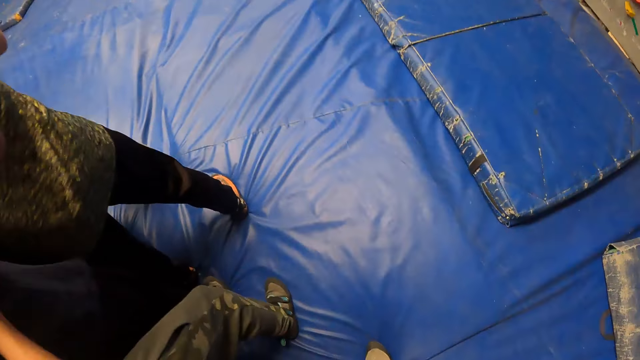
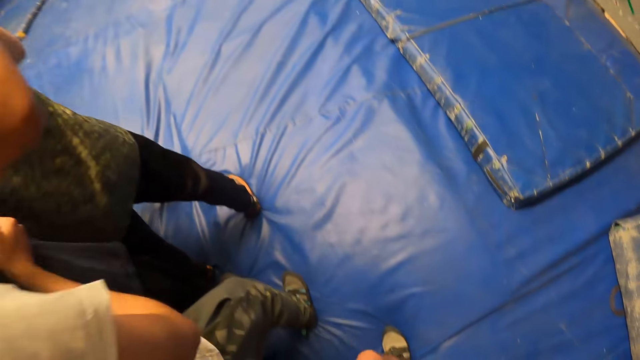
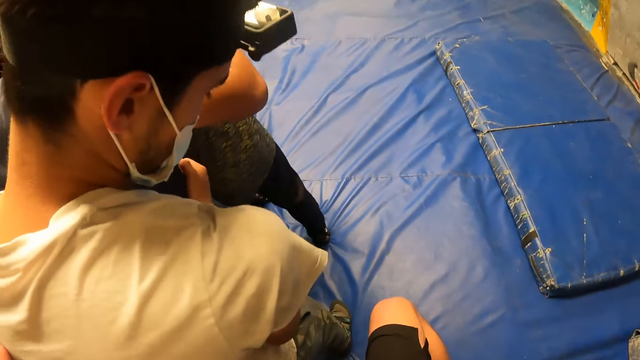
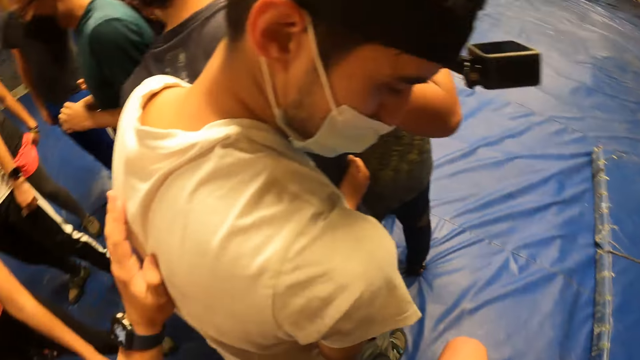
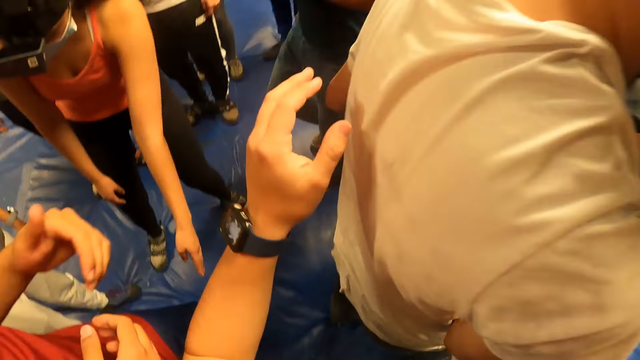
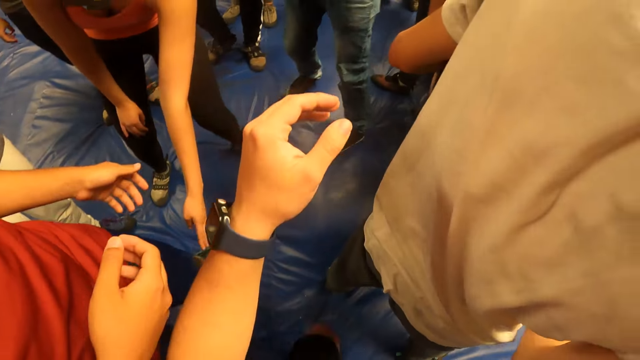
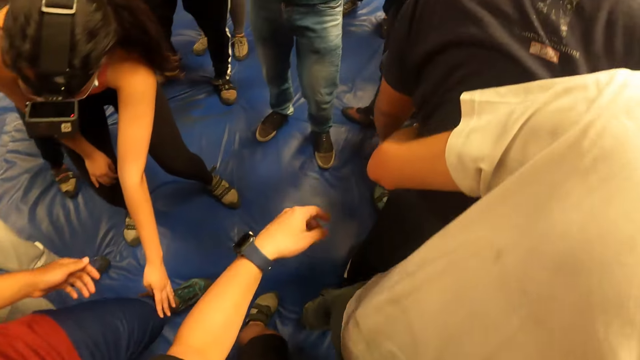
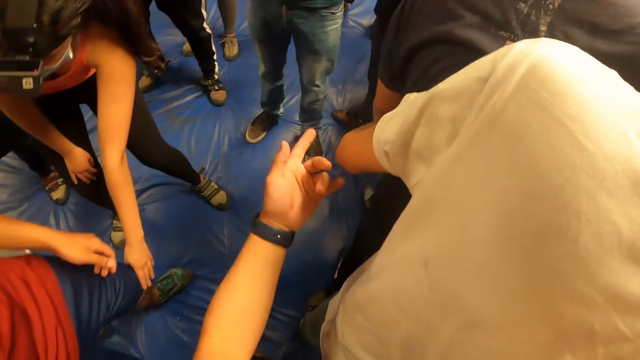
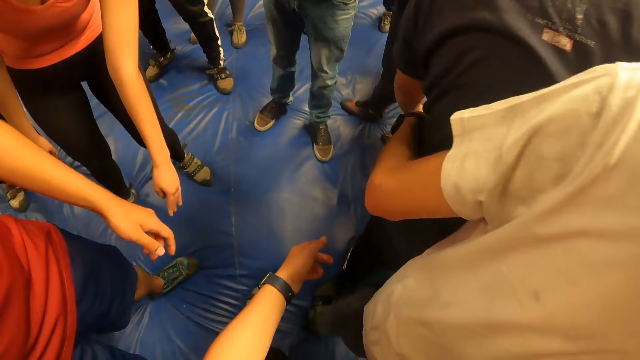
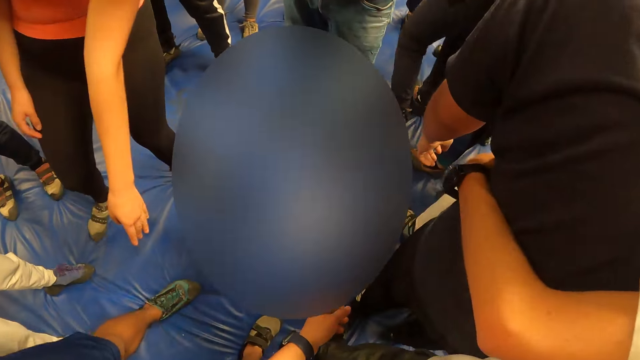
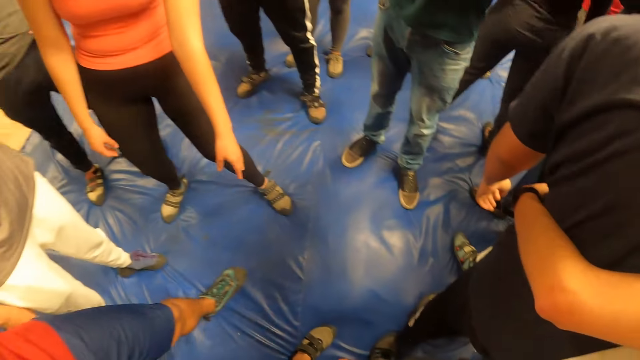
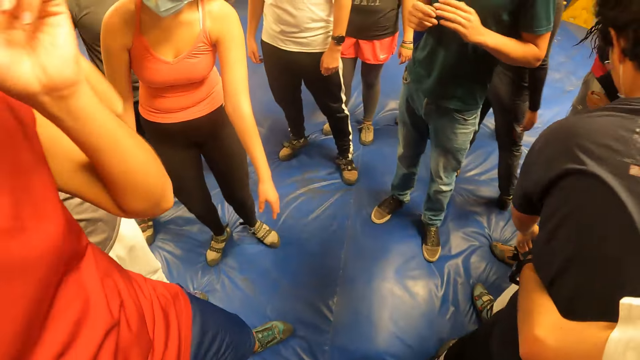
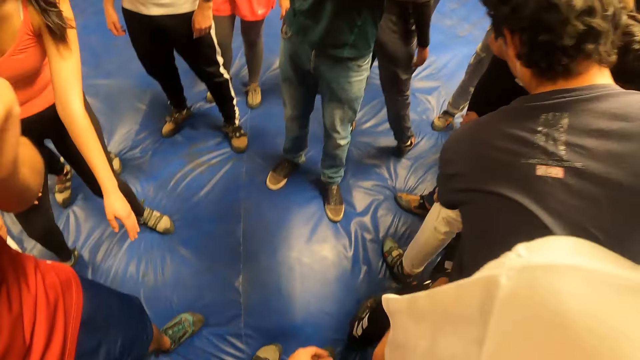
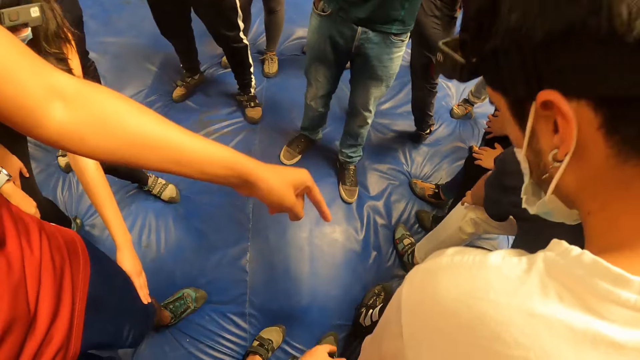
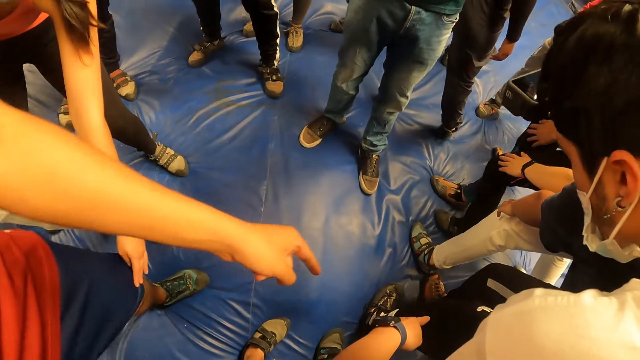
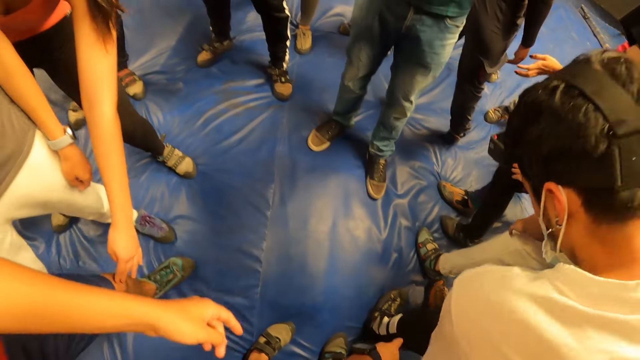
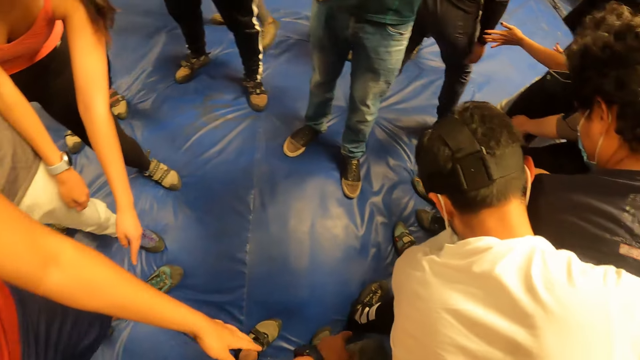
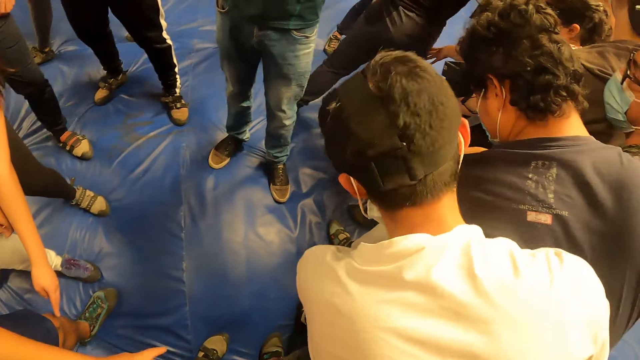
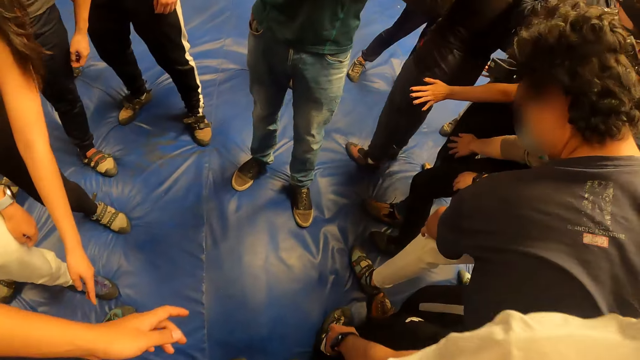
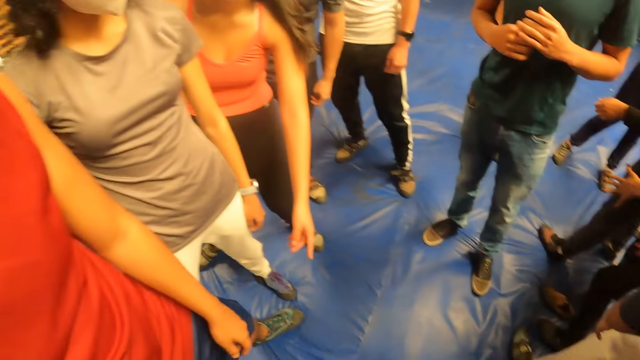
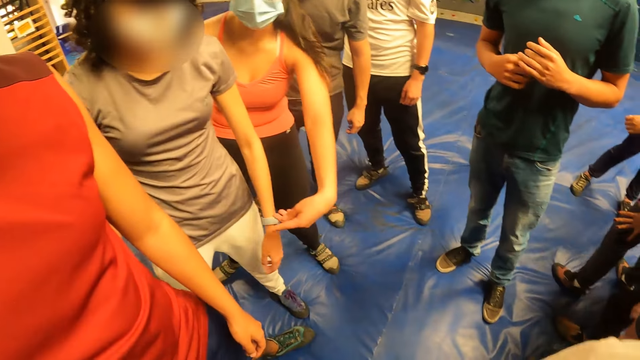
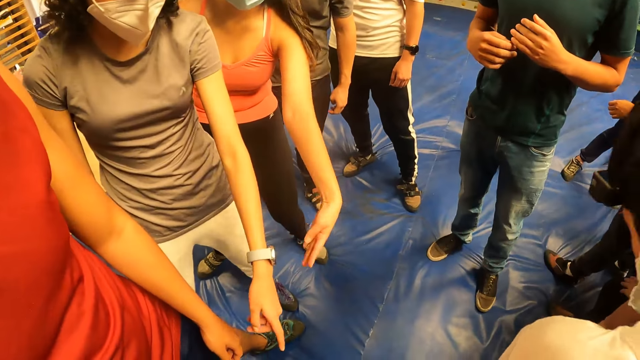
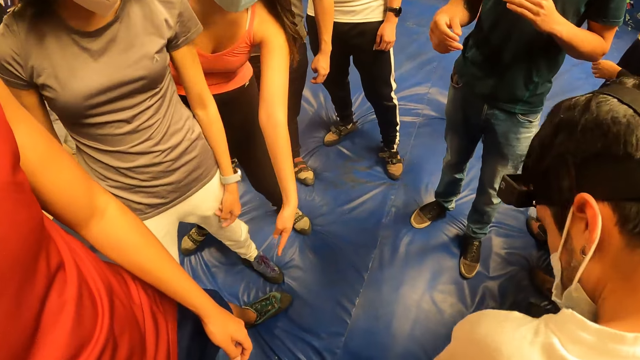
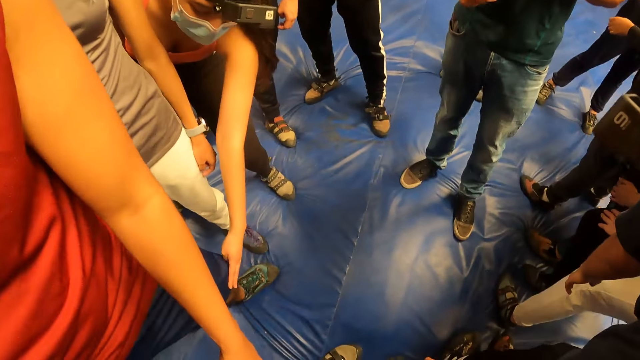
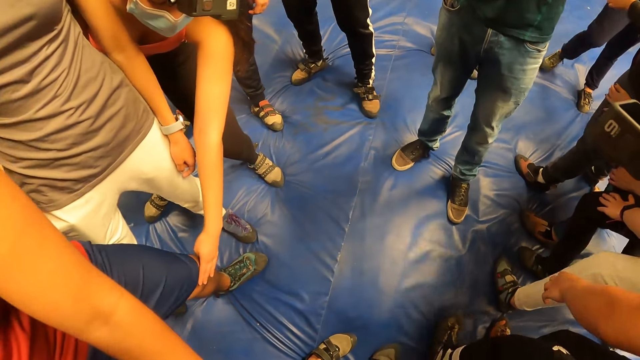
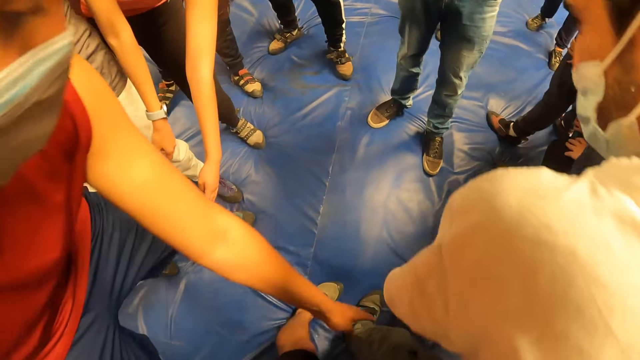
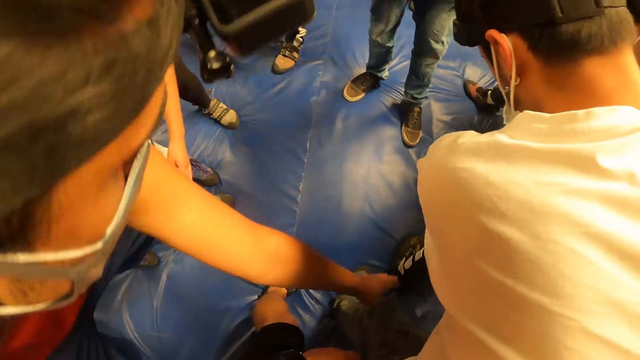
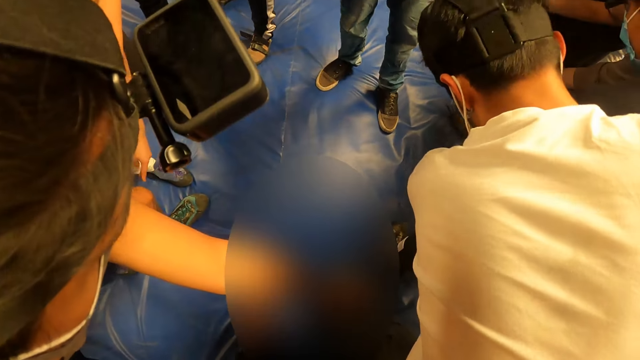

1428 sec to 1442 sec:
The camera wearer talks to a man. They point at something. They look around.

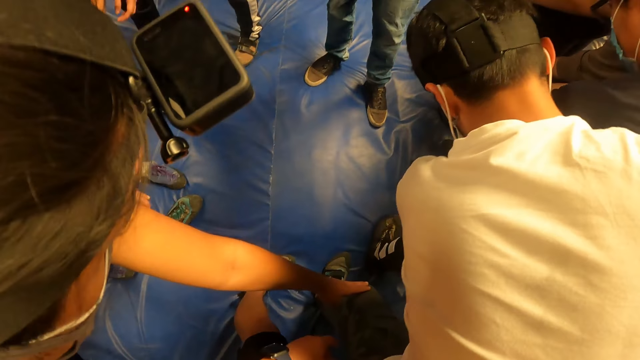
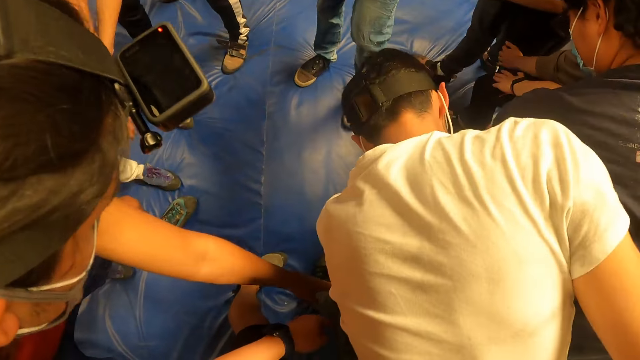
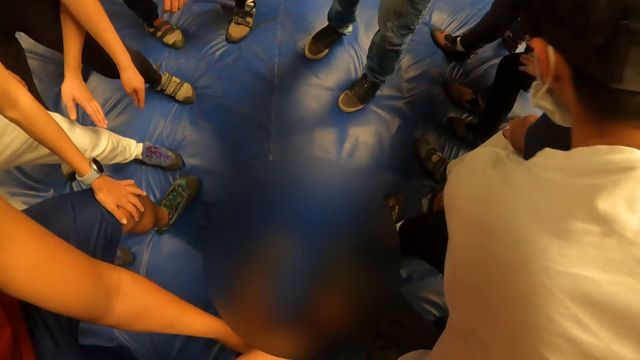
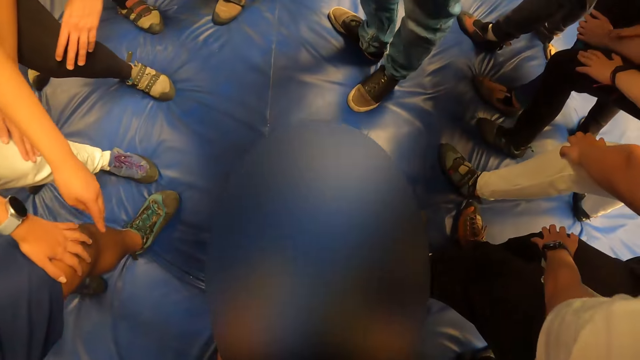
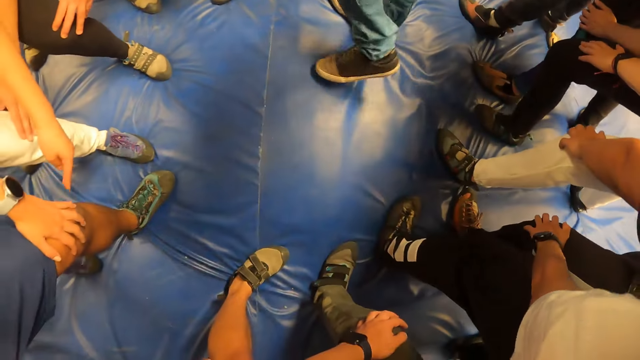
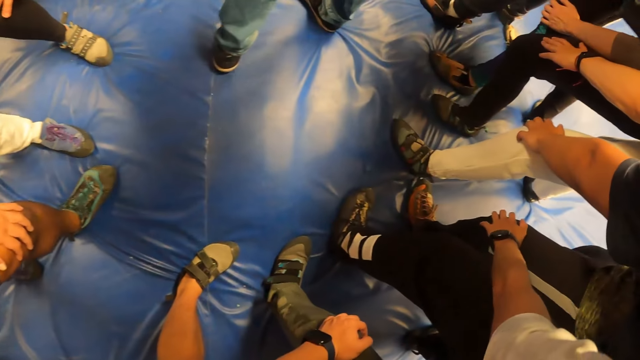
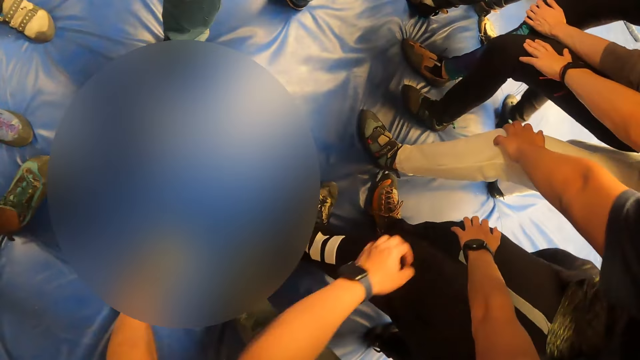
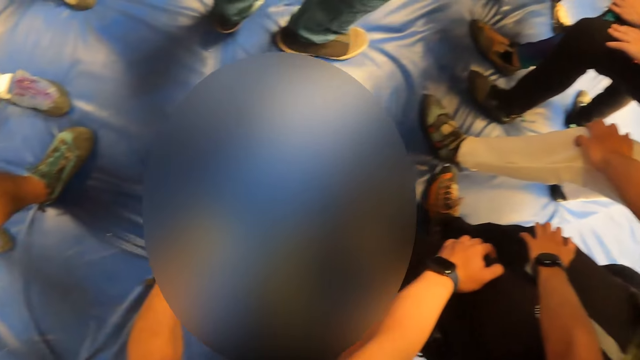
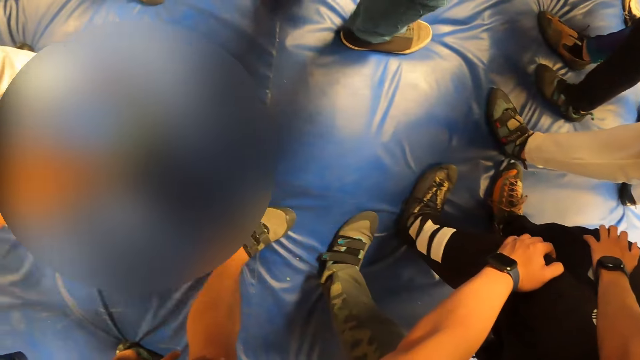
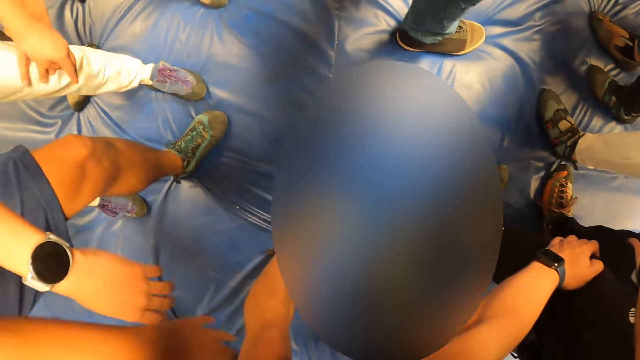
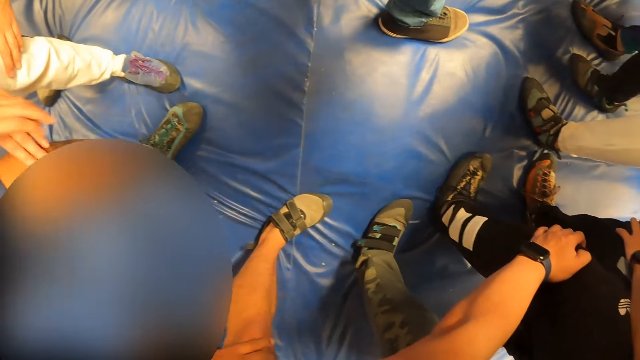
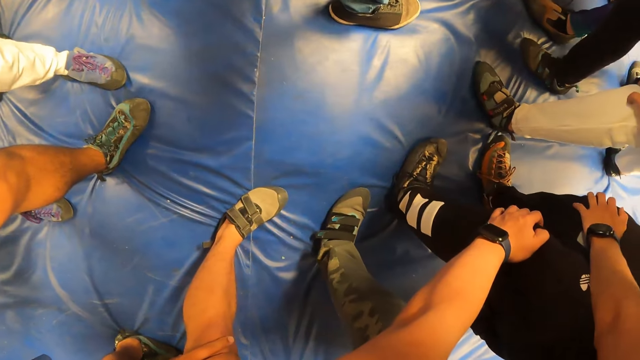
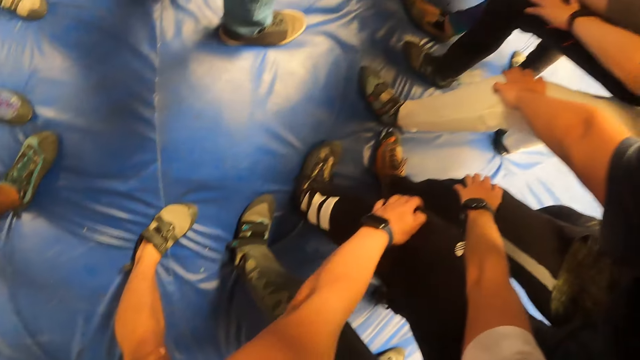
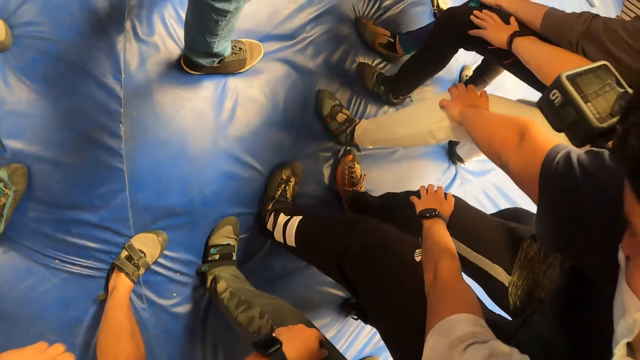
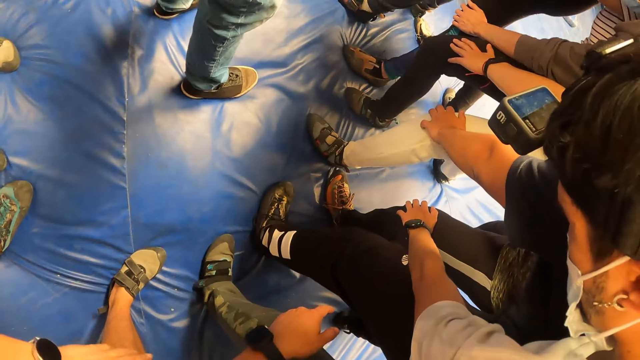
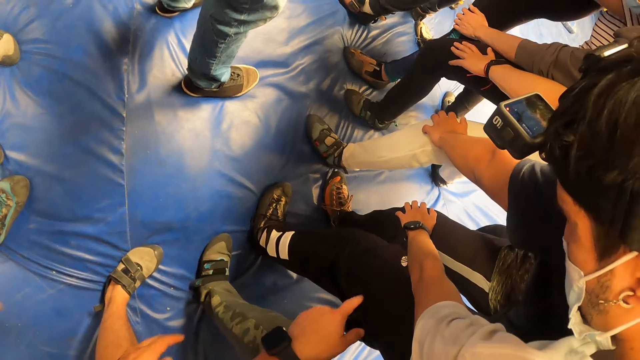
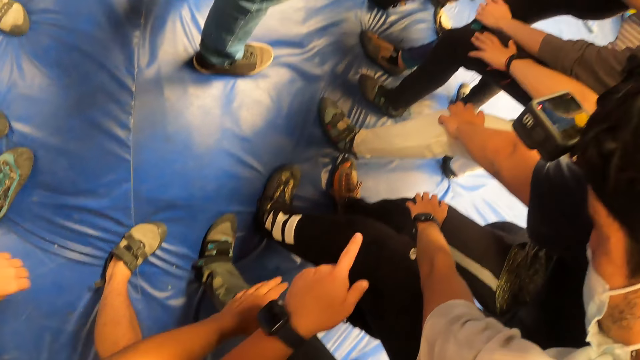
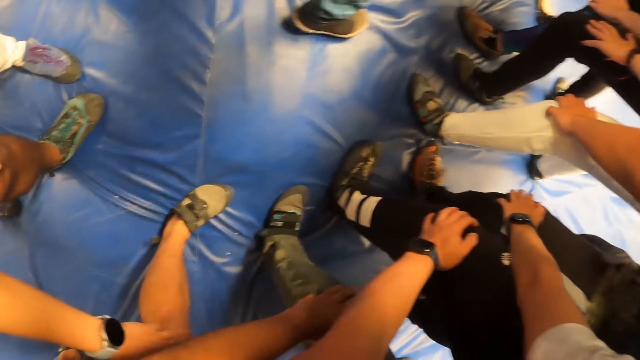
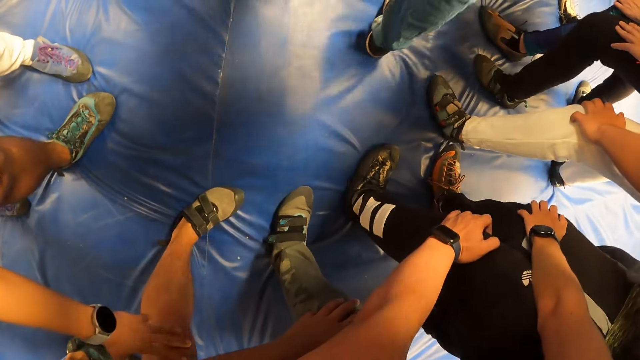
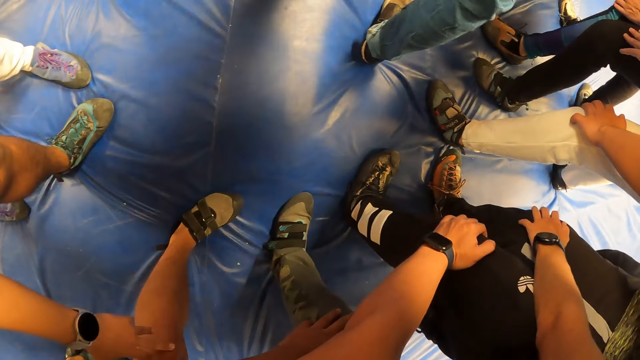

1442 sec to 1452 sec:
The camera wearer touches a leg of the man. He stretches the left hand. He touches a leg of another man. He moves his left hand.
